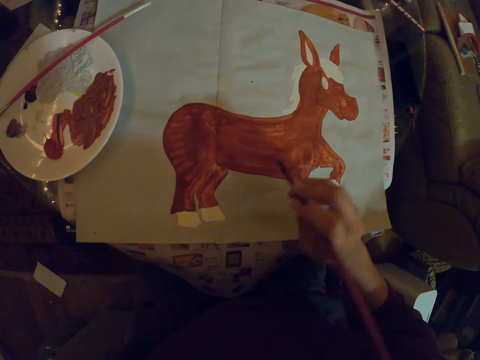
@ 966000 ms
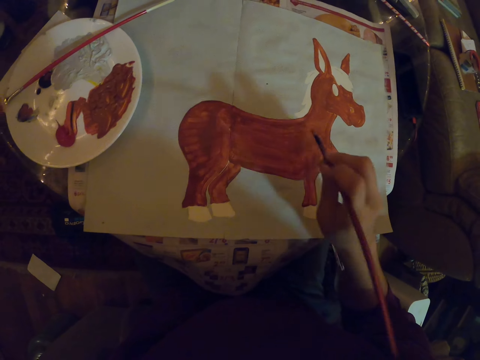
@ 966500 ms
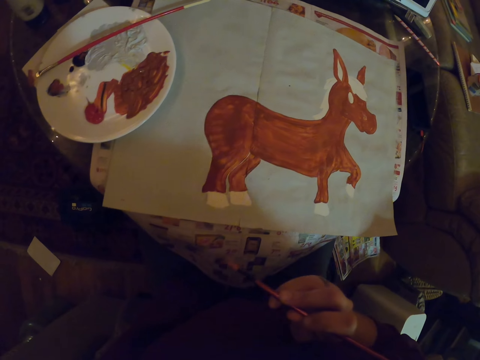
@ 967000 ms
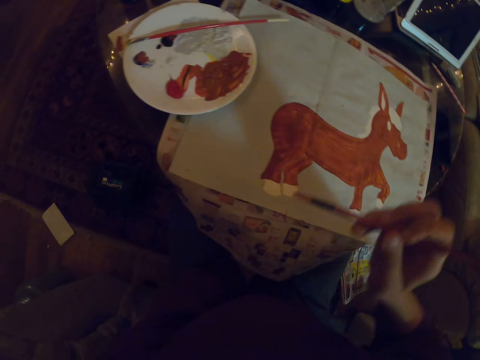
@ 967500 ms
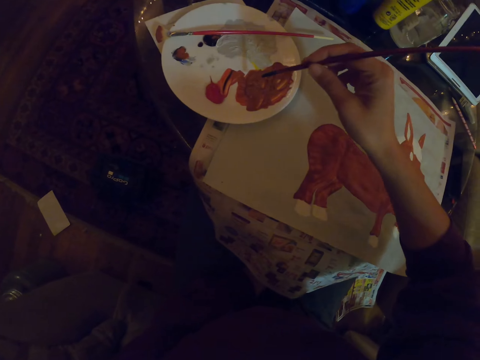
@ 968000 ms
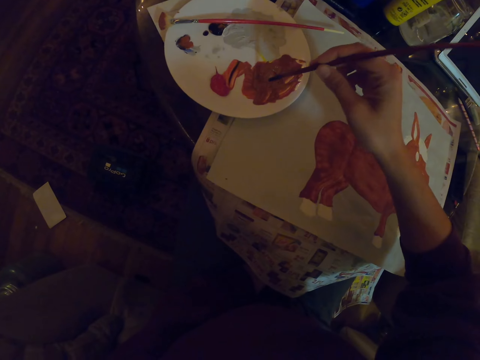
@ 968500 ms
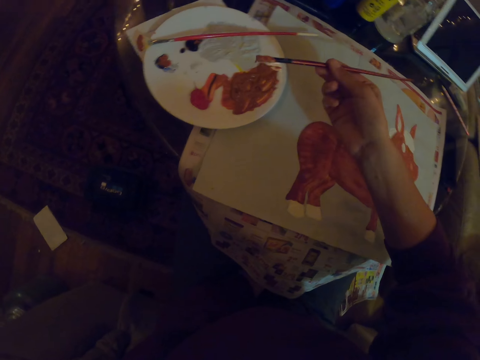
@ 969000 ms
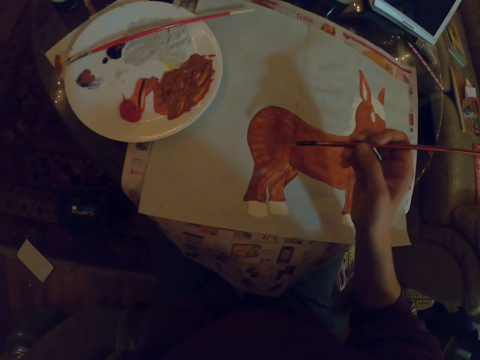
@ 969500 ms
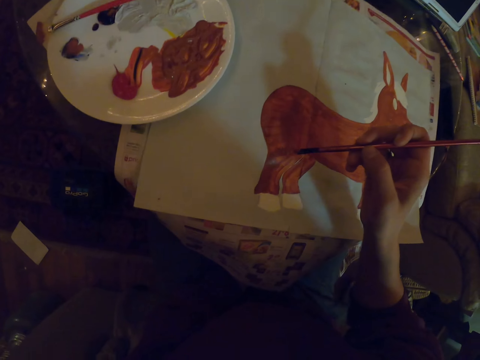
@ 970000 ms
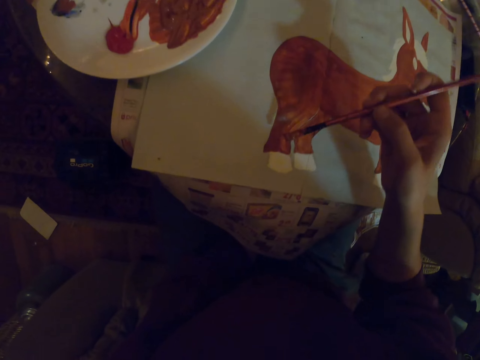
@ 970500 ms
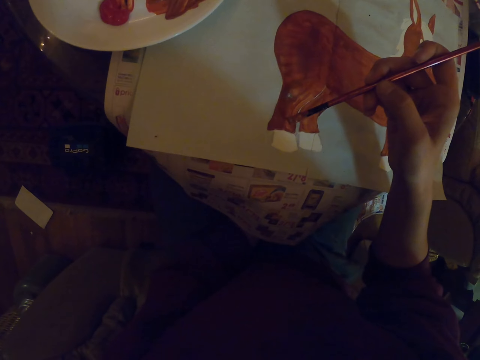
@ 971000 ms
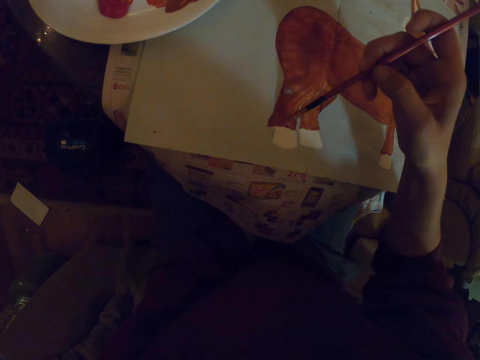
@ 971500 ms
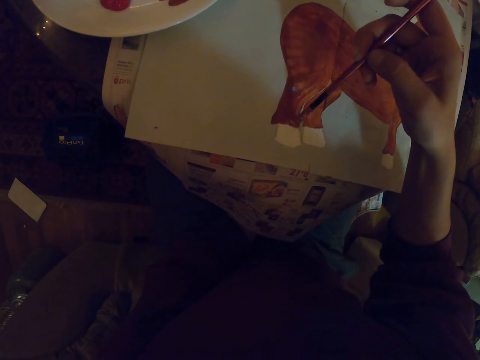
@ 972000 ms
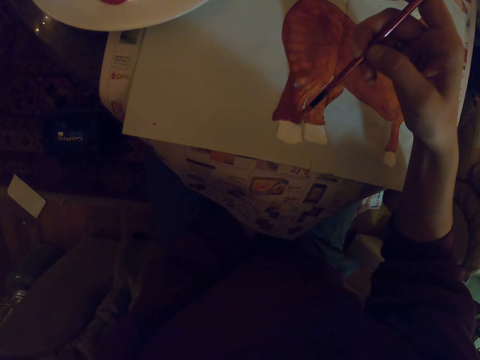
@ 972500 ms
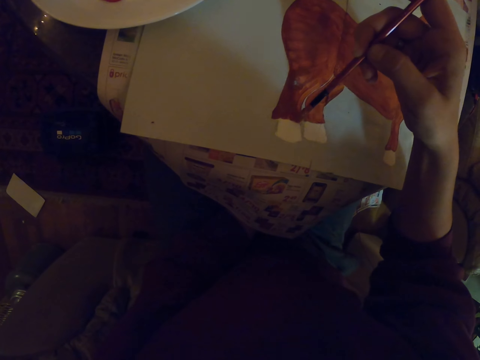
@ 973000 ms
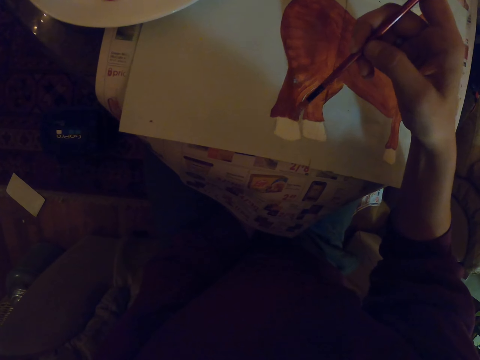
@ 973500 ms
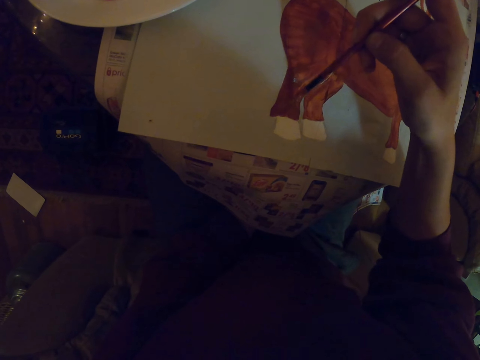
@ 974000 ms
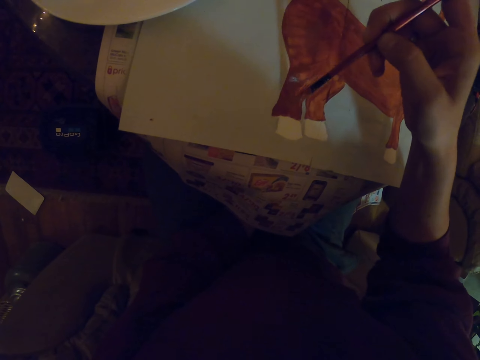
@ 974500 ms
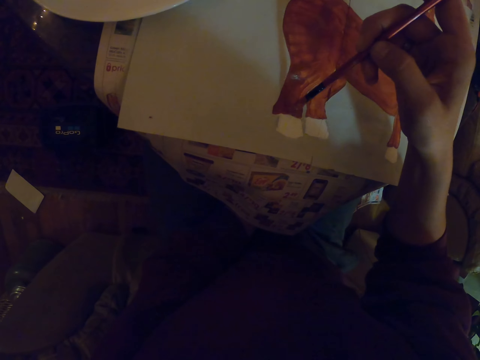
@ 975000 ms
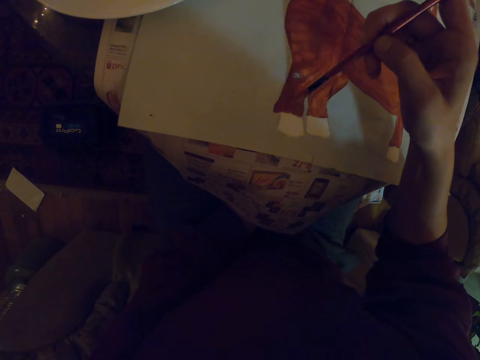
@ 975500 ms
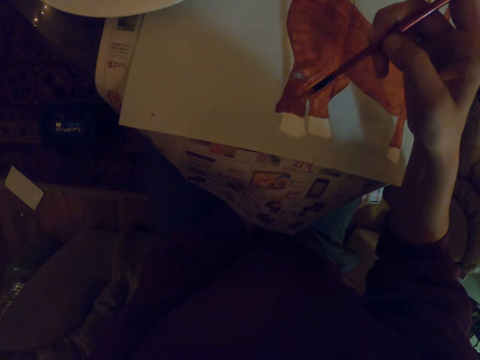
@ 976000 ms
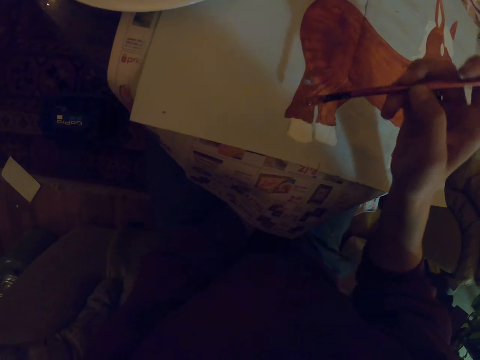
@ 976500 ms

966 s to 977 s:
The camera wearer dips the paint brush in the paint. They paint with the paint brush on a paper.

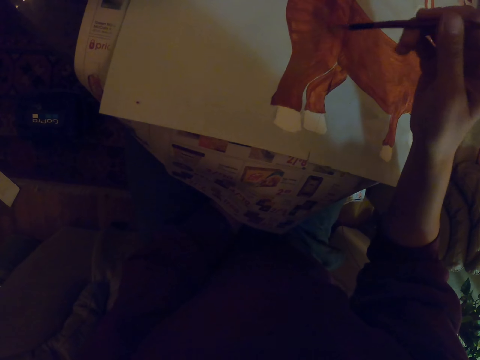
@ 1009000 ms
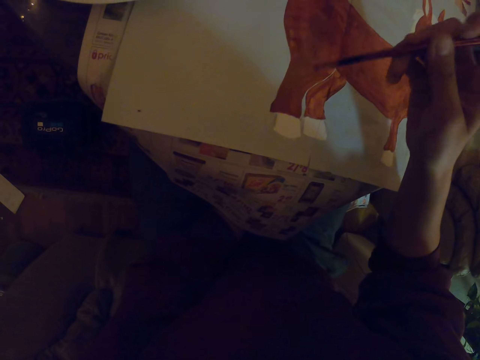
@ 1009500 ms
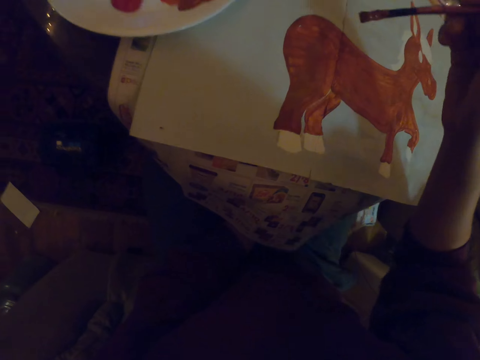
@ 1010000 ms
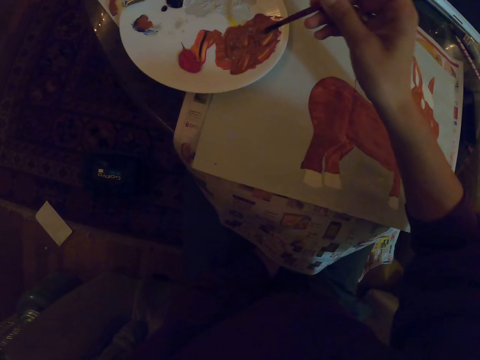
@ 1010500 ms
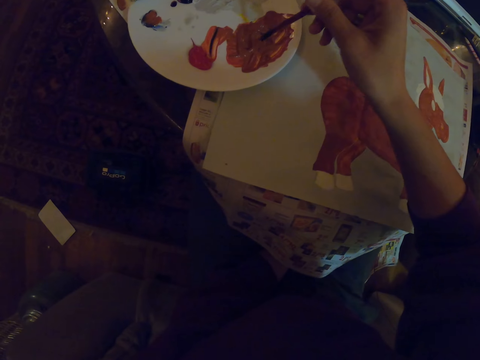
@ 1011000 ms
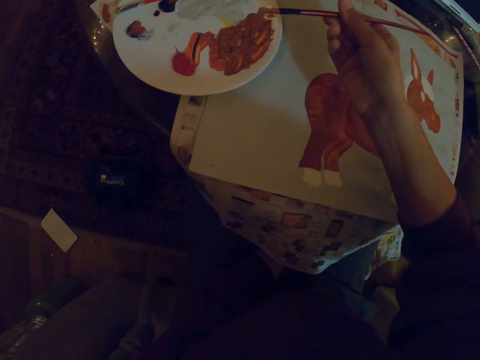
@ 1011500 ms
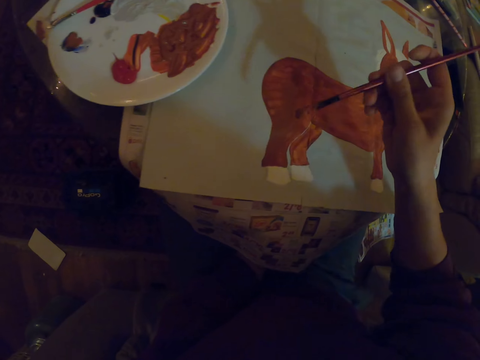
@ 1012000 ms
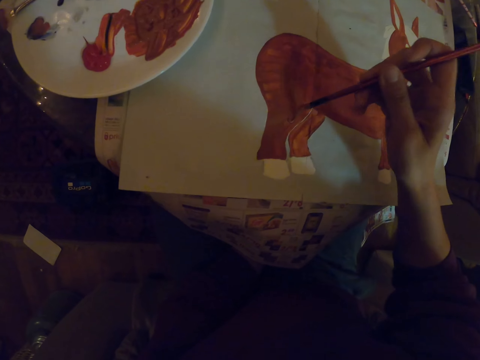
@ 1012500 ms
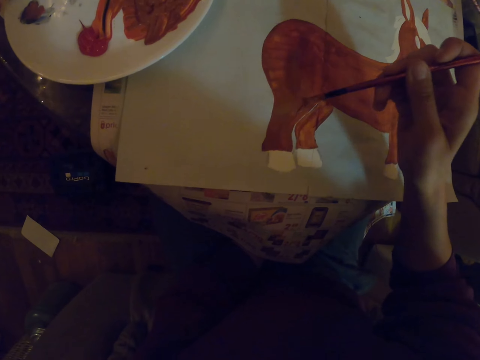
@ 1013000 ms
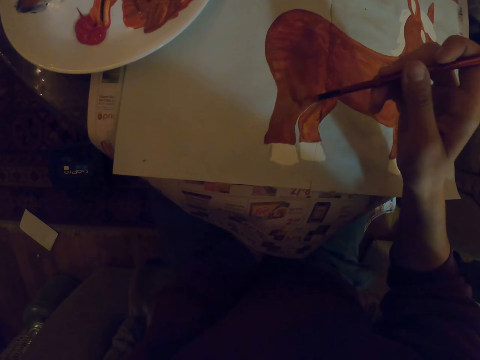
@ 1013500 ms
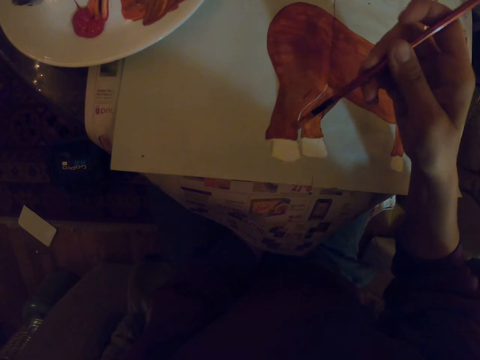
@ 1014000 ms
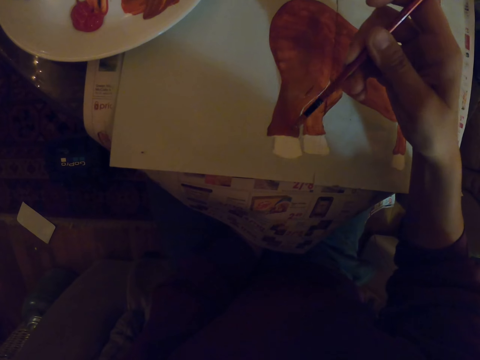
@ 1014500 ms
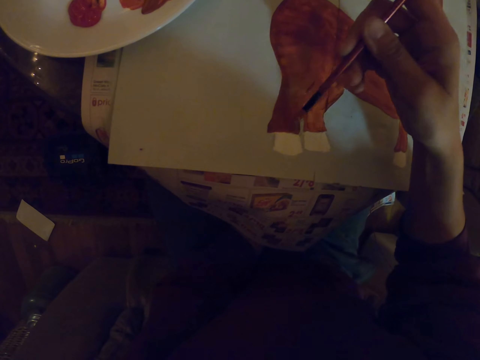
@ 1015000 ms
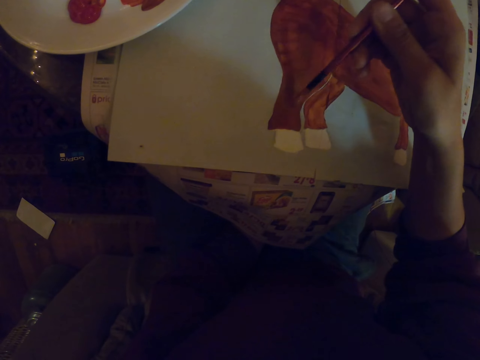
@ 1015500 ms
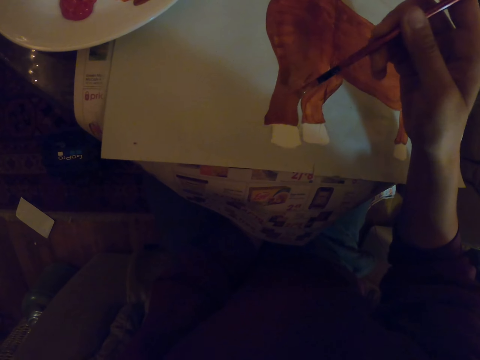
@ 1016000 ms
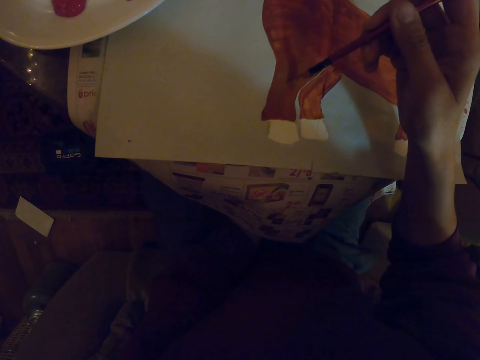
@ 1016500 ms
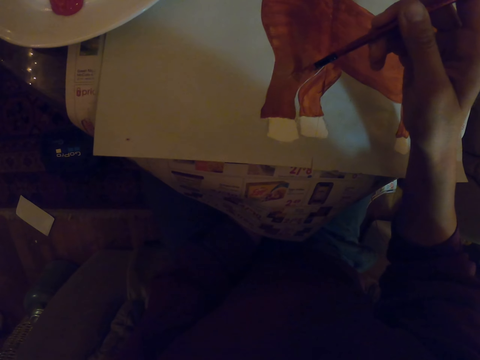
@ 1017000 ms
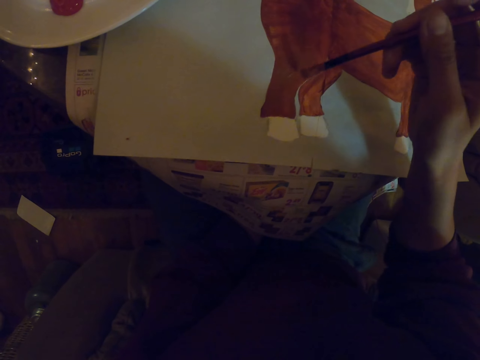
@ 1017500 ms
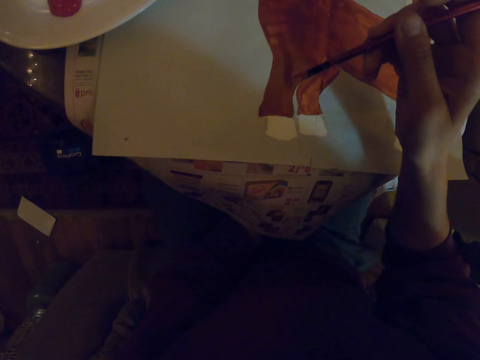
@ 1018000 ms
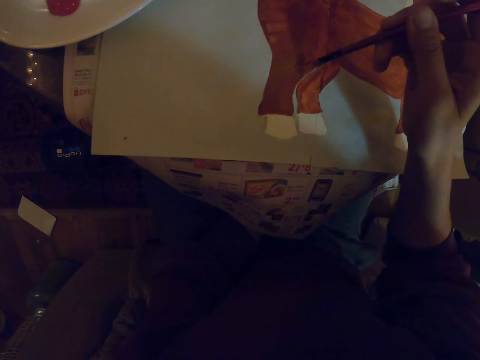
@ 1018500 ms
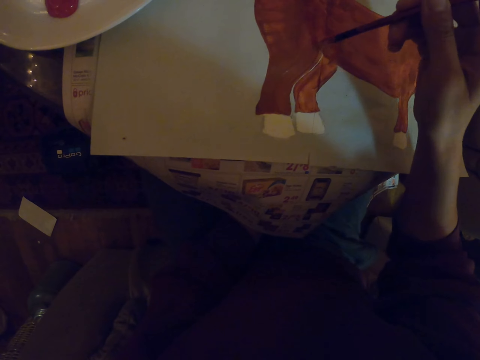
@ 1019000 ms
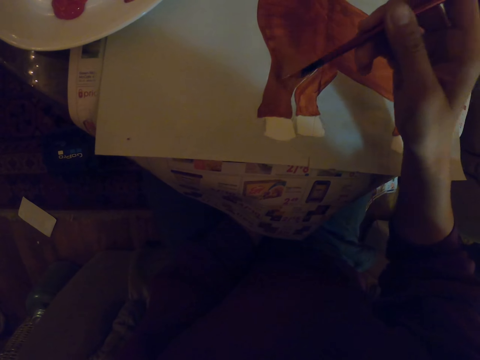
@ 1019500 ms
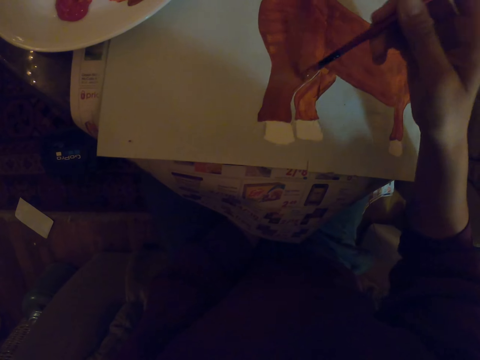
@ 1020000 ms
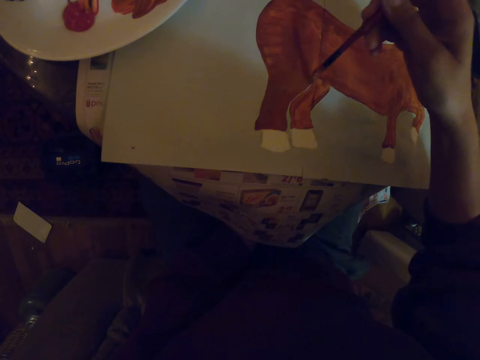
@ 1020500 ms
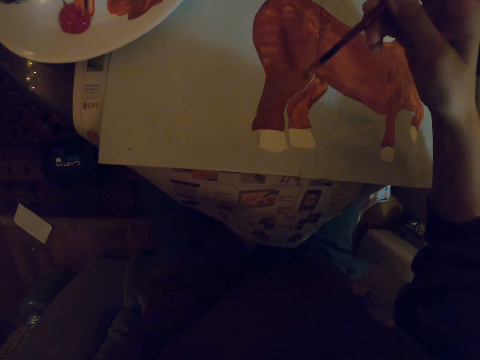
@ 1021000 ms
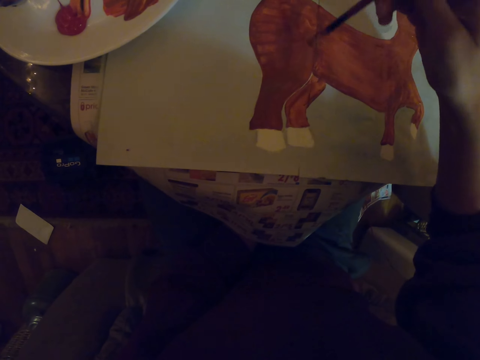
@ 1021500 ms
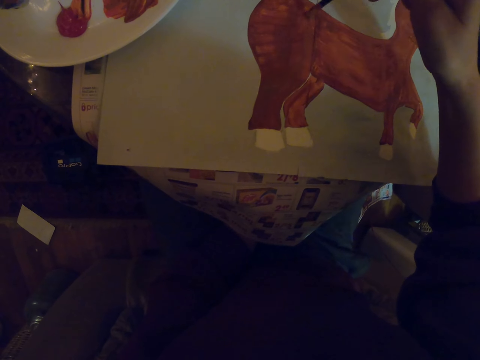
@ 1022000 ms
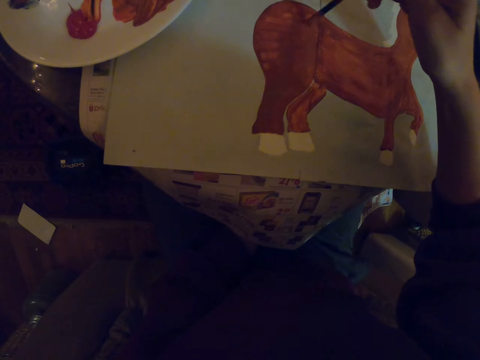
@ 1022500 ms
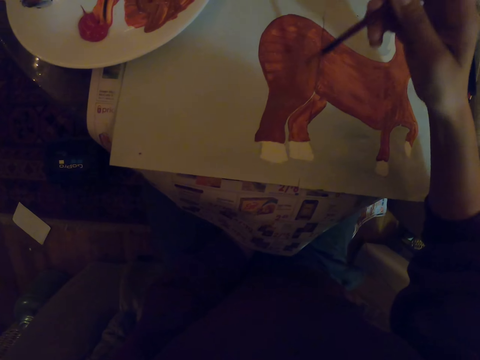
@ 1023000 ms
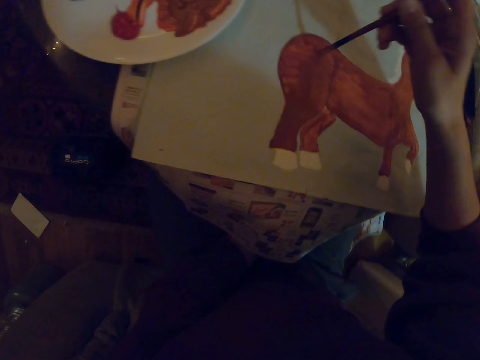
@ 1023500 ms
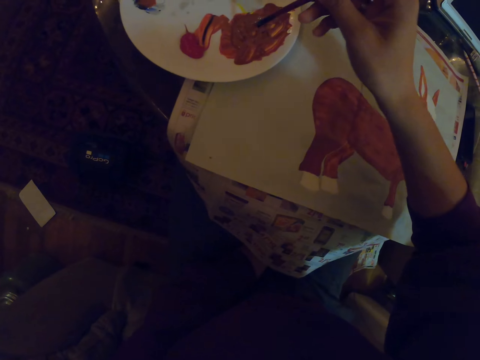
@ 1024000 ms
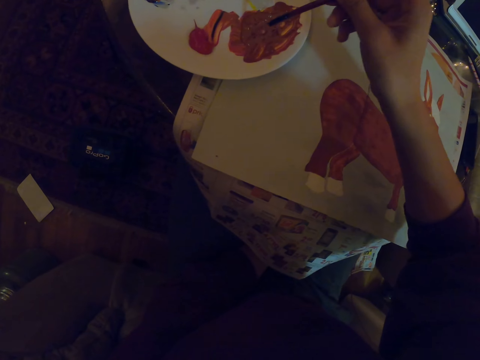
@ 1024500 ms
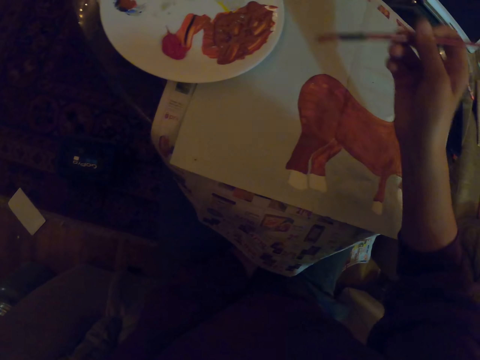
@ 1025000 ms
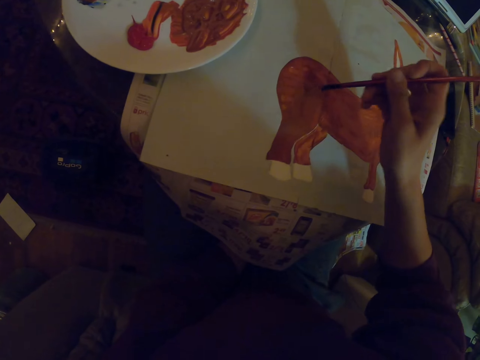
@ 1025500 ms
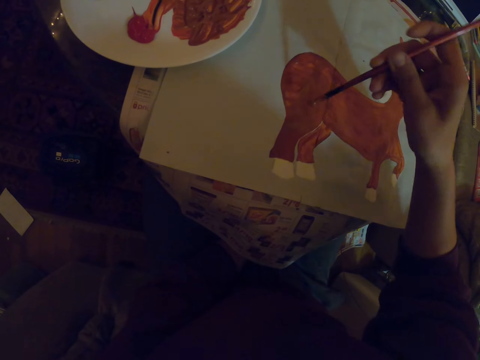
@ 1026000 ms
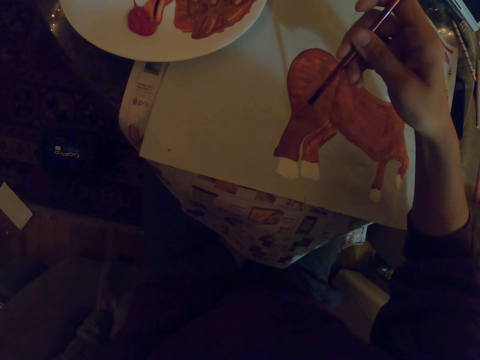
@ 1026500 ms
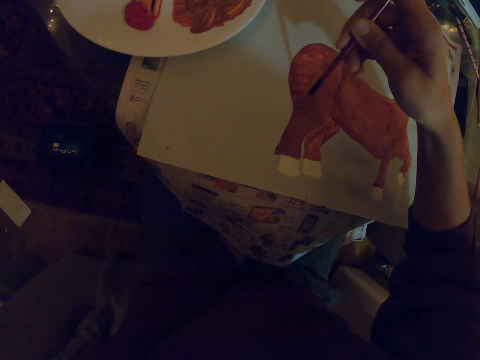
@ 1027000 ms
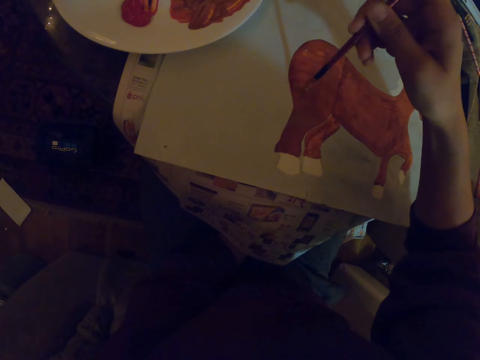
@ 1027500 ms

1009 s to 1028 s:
The camera wearer dips the paint brush in the paint. They paint on a paper with the paint brush. They dip the paint brush in the paint and paint on the paper with the paint brush.
